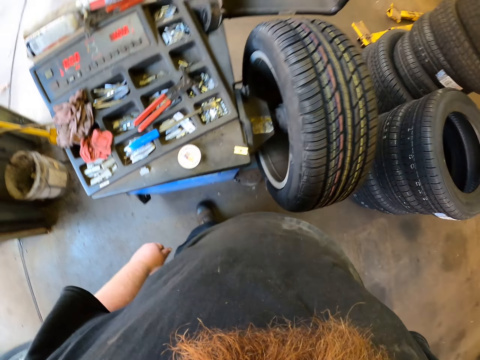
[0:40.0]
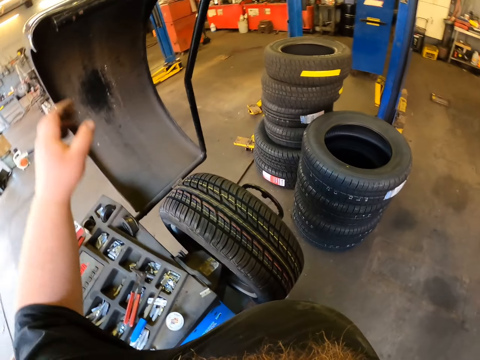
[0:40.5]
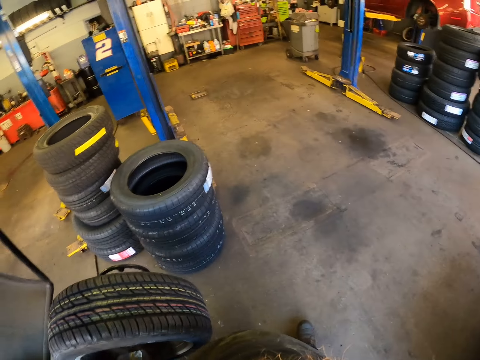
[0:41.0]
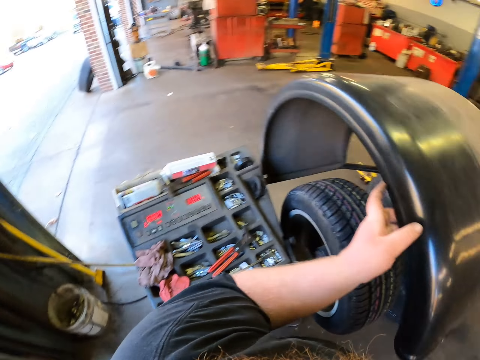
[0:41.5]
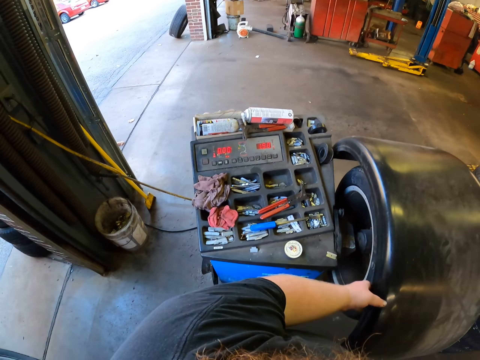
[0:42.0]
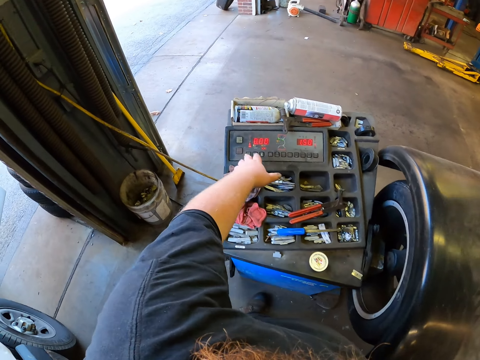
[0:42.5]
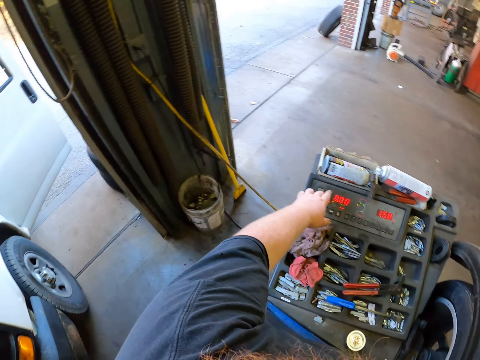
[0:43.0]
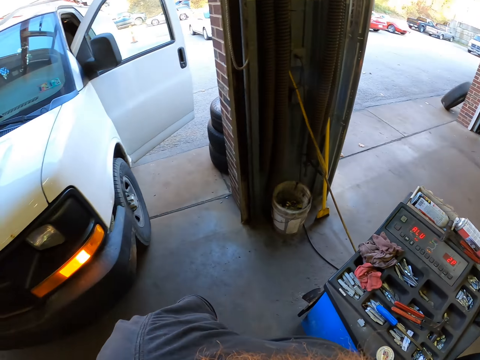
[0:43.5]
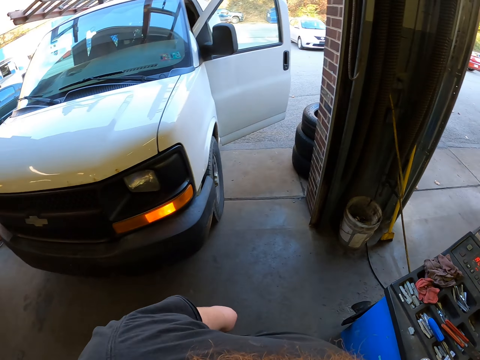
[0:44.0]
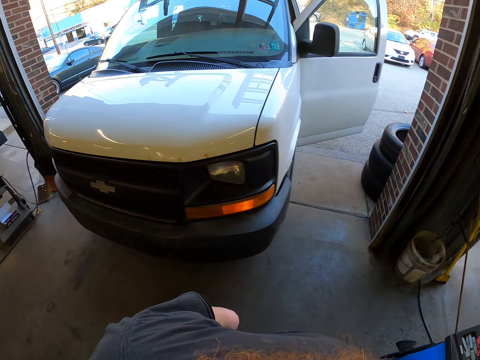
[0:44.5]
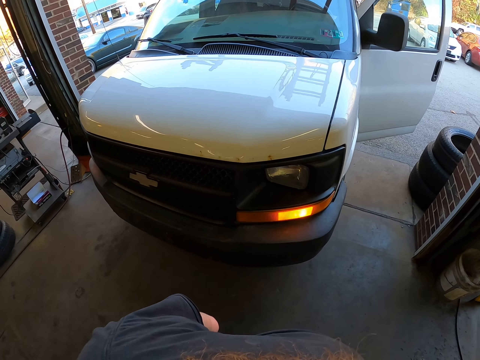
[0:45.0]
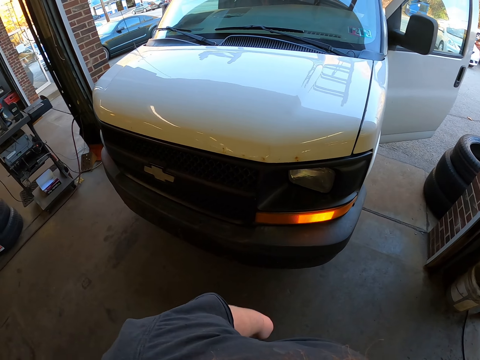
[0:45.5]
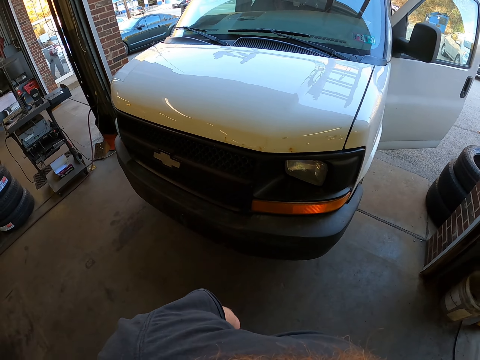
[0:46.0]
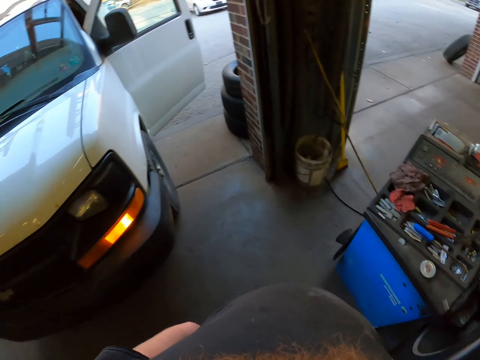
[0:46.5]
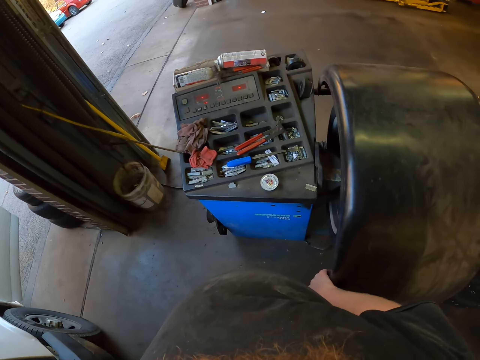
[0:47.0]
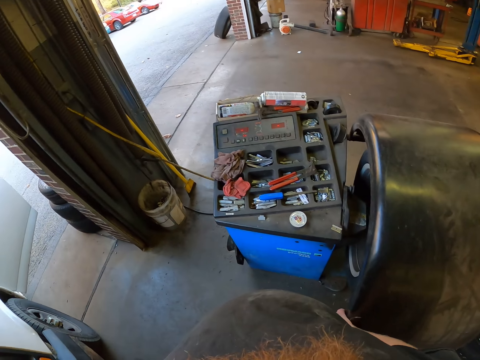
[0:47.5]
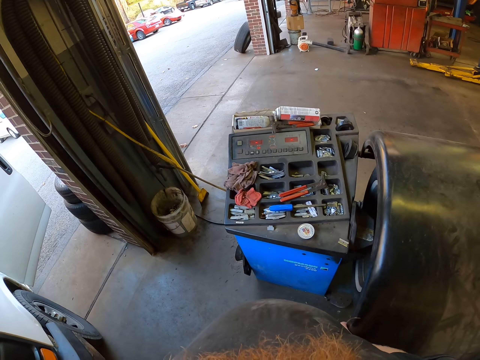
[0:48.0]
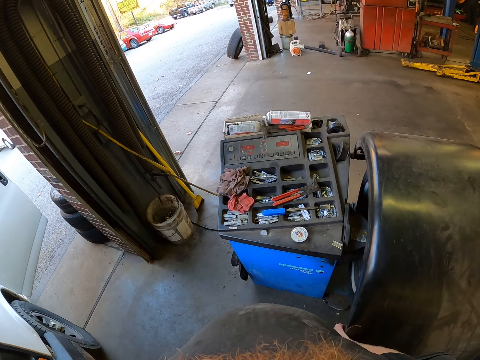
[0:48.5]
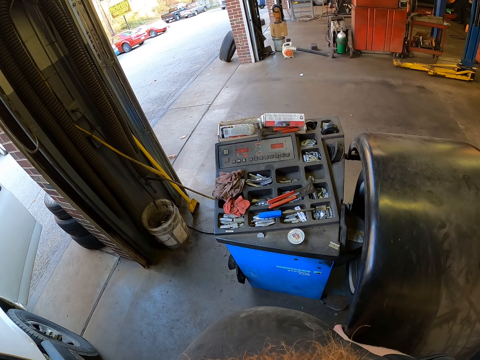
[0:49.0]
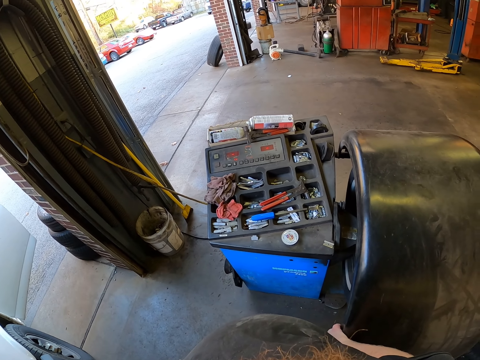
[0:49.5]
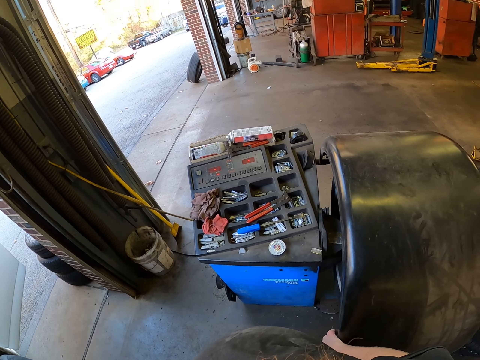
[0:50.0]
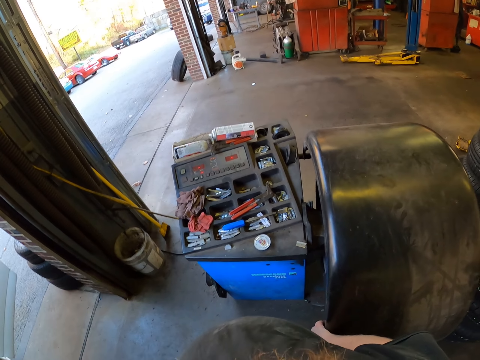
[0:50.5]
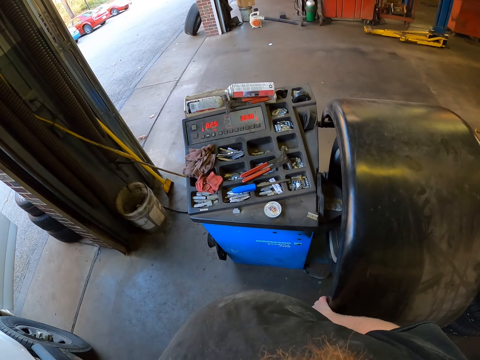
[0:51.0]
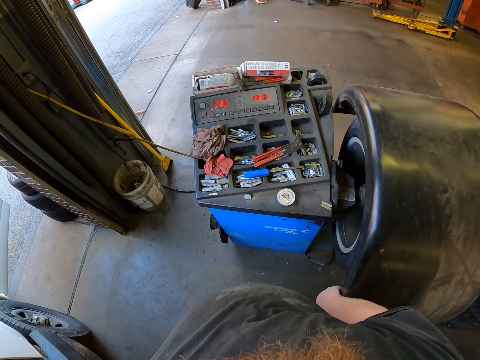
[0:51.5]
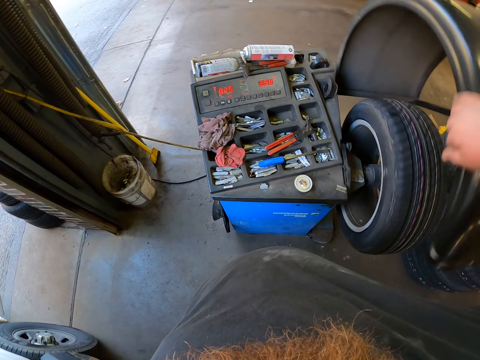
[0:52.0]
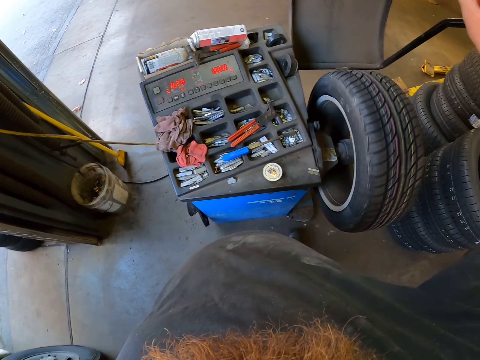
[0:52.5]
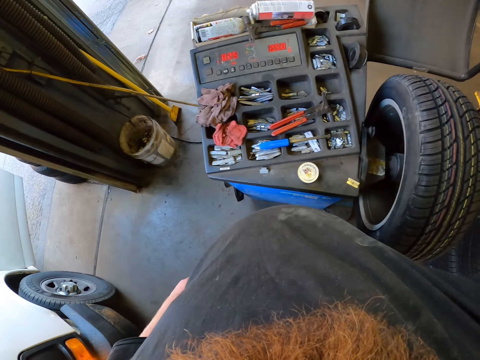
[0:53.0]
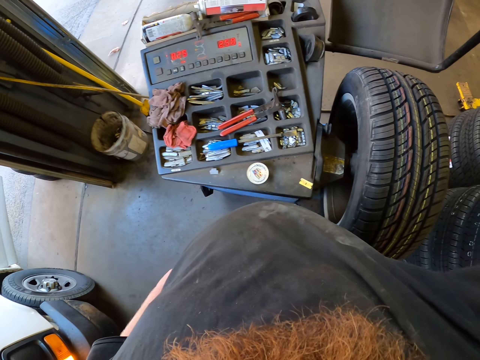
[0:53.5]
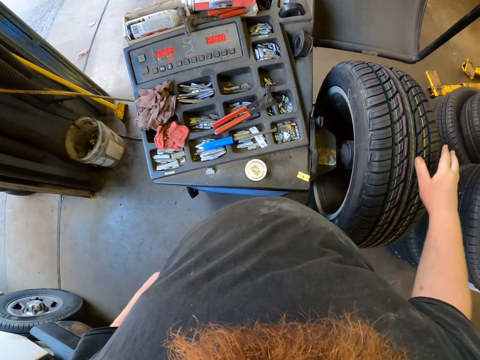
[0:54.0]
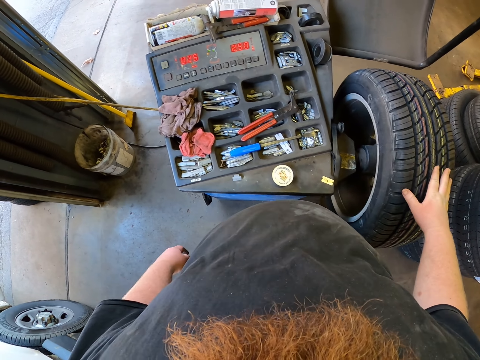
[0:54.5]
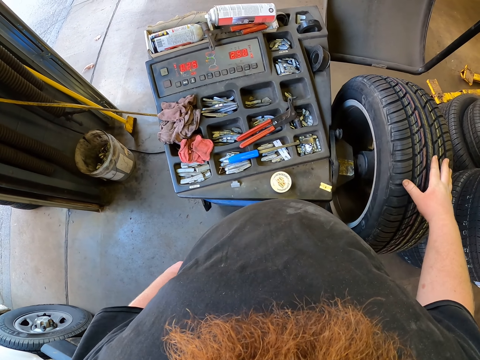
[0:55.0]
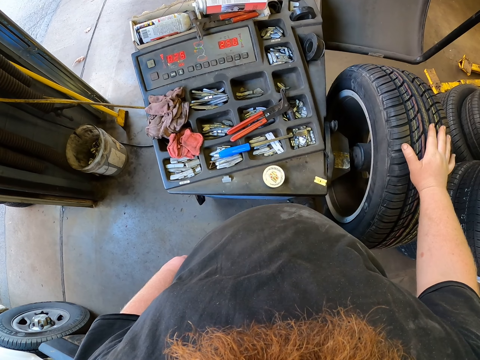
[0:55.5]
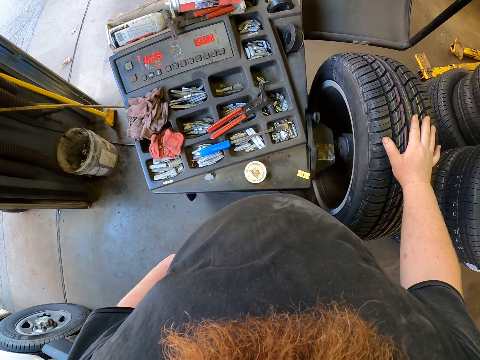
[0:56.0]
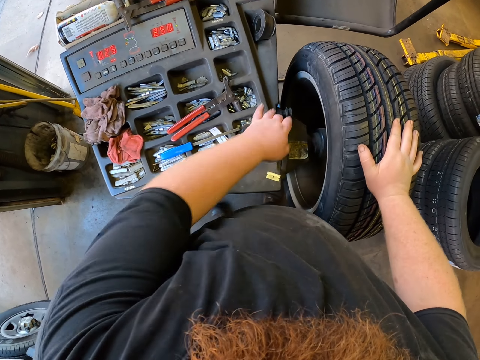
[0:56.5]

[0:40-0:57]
The camera wearer puts the machine cover over the wheel. He presses buttons on the wheel balancing machine. He stands in the garage. He looks around. He lifts up the machine cover. He puts his hand on the tire. He rolls the wheel forward.

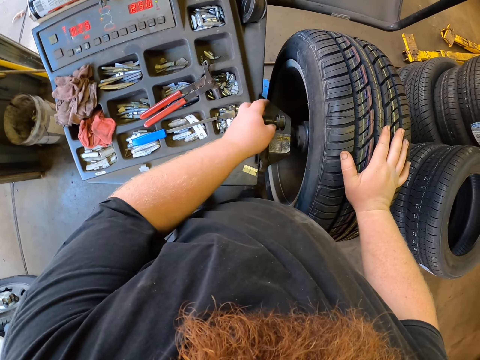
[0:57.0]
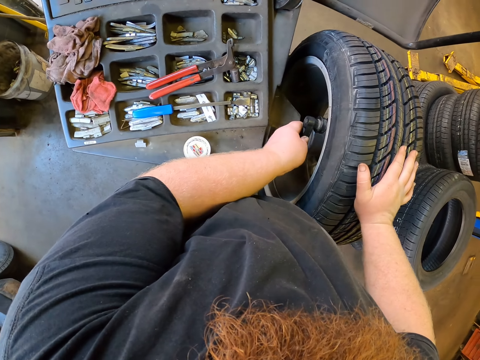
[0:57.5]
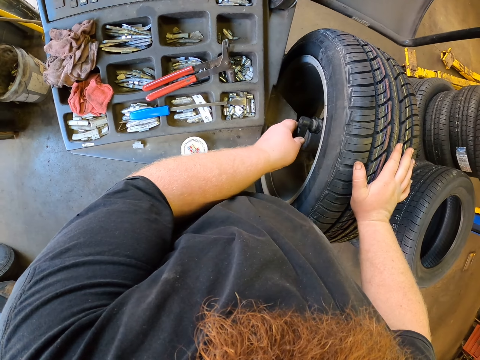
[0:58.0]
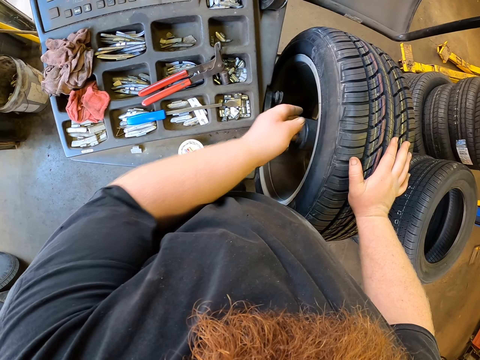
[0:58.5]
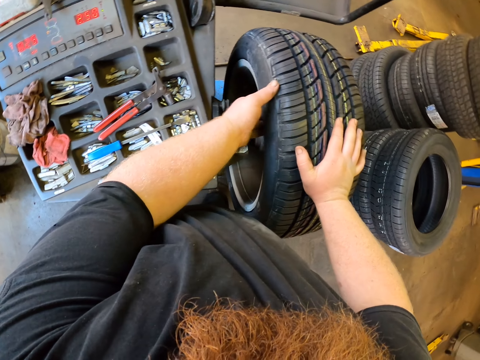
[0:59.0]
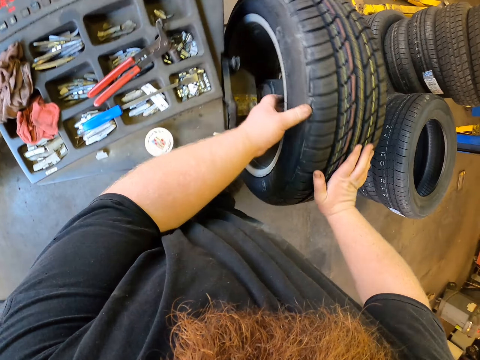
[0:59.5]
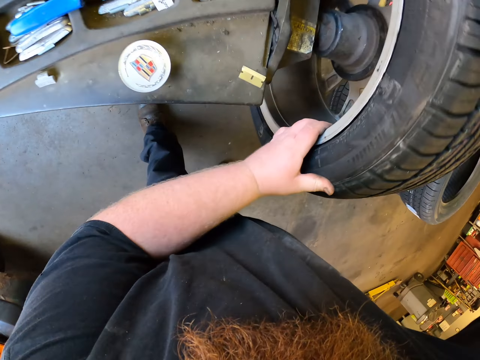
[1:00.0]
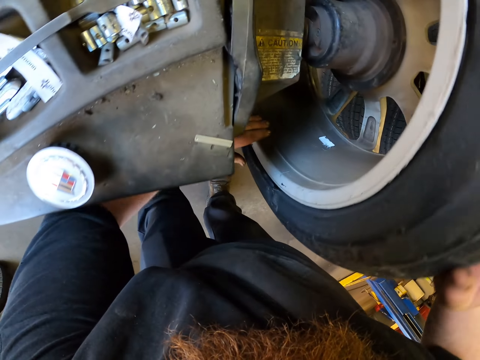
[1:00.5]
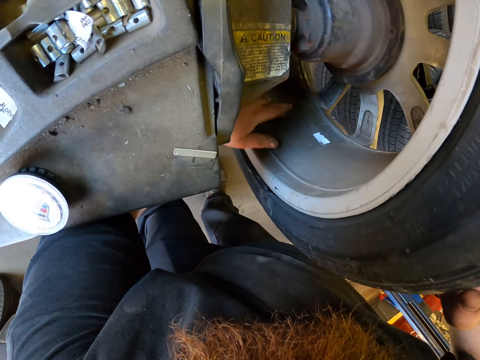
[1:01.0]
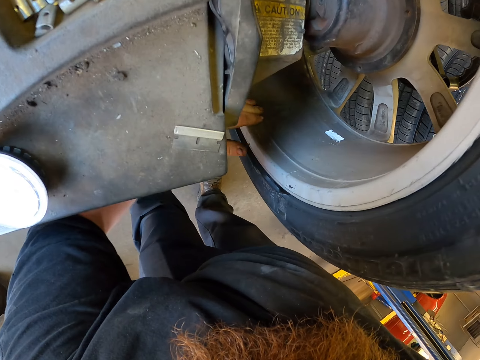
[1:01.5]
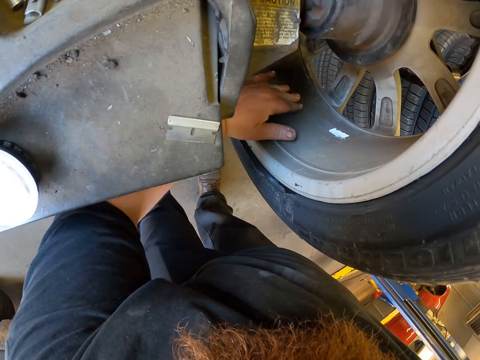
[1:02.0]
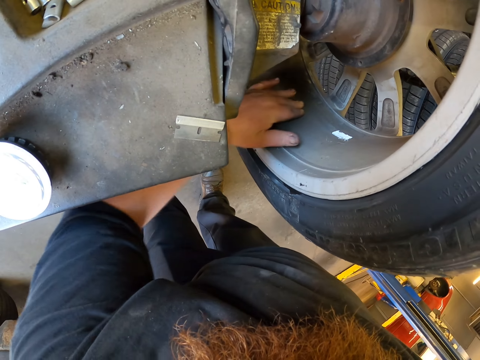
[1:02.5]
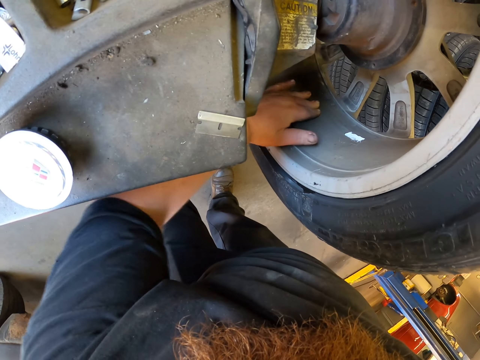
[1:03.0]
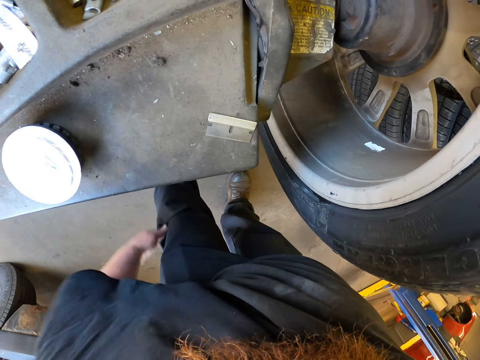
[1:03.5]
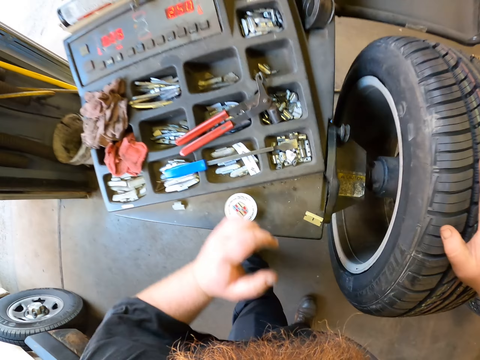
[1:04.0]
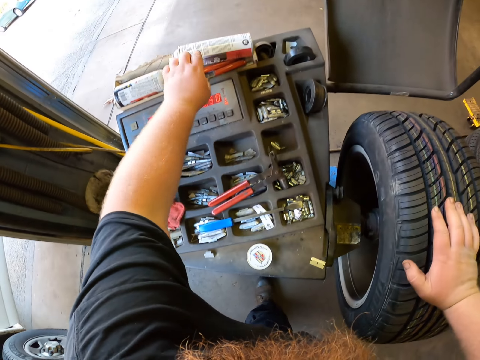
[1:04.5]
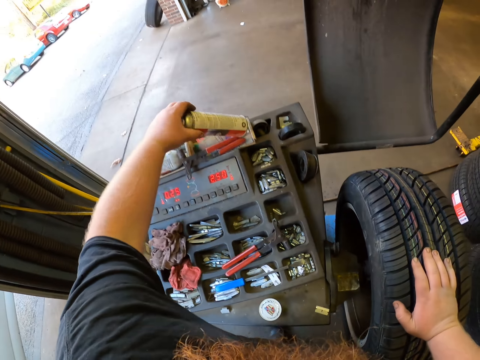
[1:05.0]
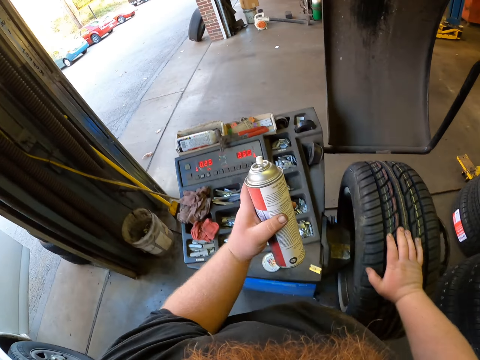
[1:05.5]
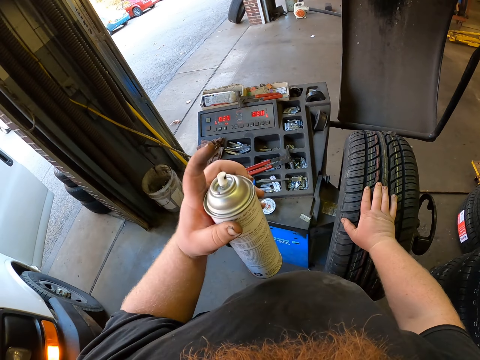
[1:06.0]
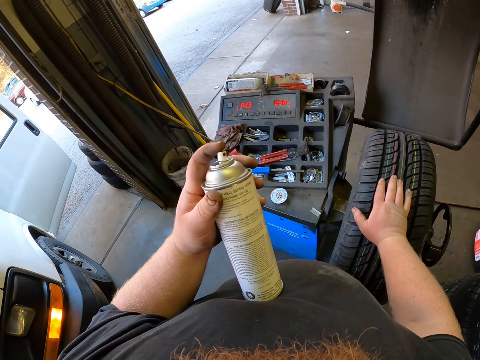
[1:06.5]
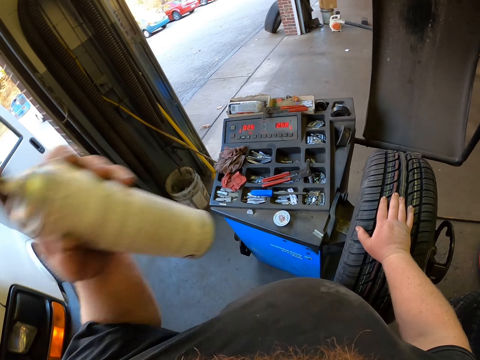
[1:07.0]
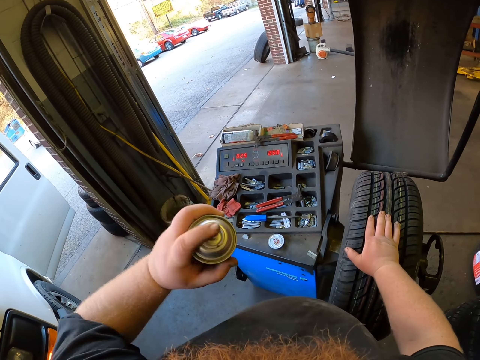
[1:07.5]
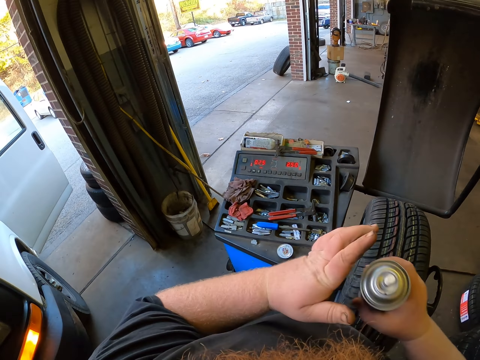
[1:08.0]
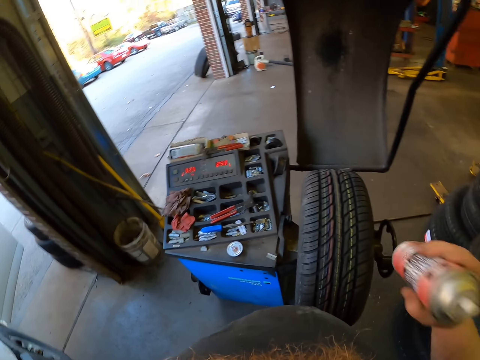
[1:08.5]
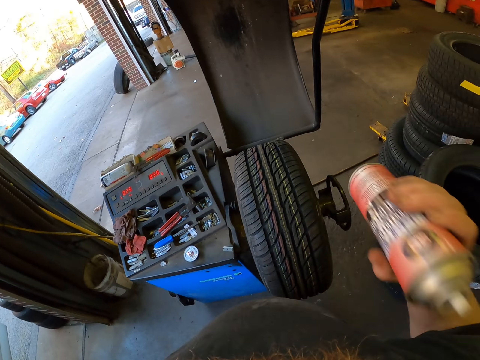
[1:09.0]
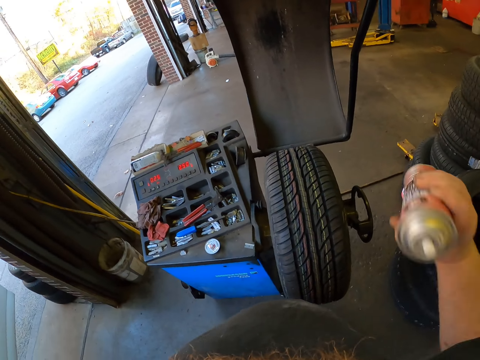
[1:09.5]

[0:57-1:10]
The camera wearer holds something against the wheel. He fixes the vehicle tyre with a wheel balancing machine. He spins the wheel with his hands. He rolls the vehicle tyre backwards. He rubs the rim with his hand. He picks up a spray can or spray cleaner. He shakes the spray can.
